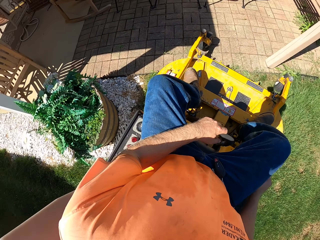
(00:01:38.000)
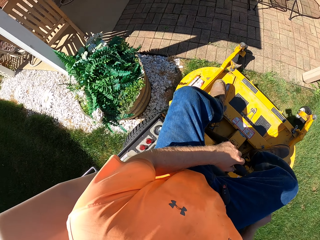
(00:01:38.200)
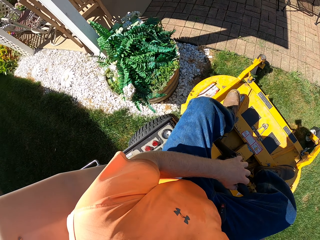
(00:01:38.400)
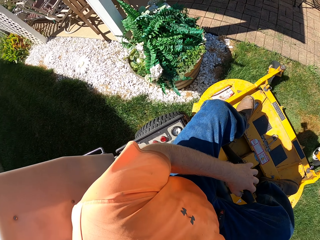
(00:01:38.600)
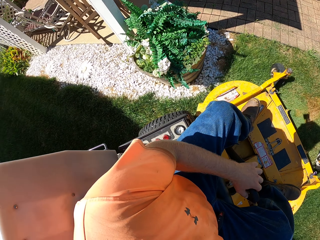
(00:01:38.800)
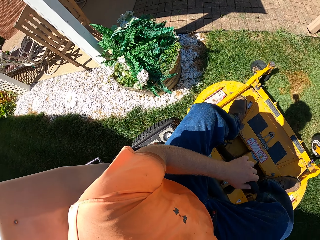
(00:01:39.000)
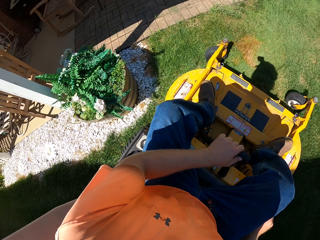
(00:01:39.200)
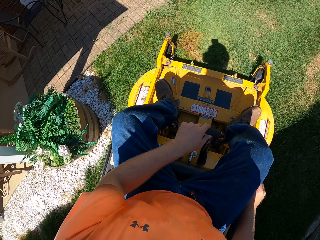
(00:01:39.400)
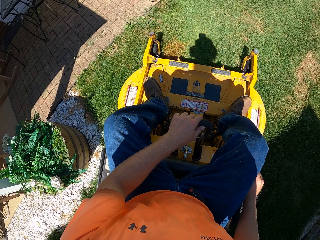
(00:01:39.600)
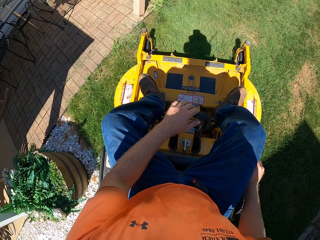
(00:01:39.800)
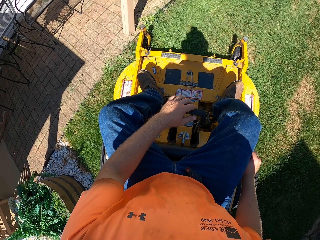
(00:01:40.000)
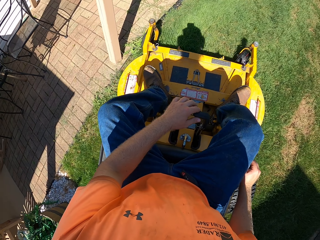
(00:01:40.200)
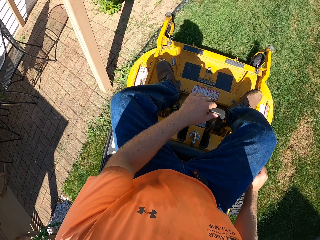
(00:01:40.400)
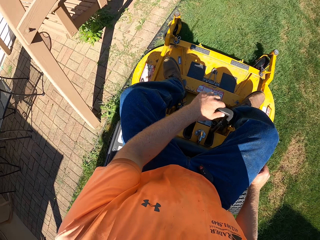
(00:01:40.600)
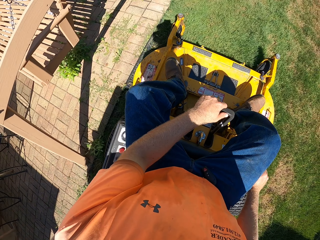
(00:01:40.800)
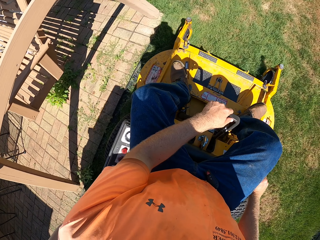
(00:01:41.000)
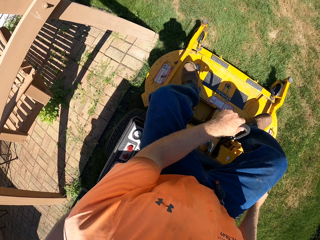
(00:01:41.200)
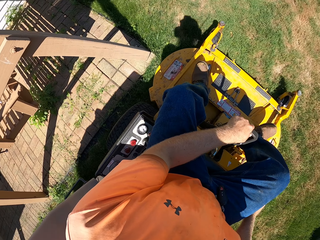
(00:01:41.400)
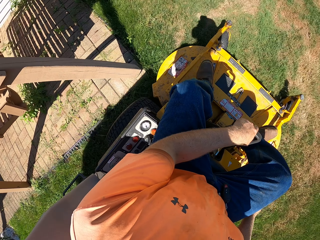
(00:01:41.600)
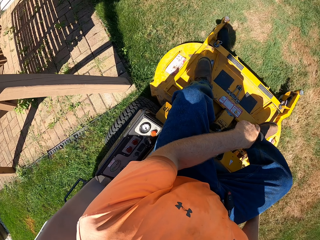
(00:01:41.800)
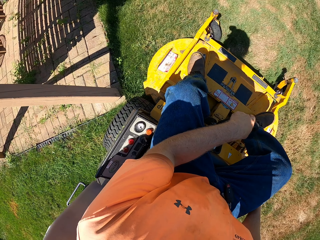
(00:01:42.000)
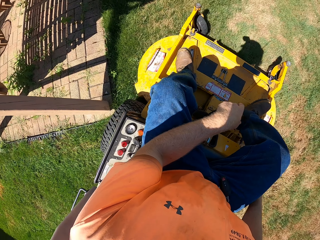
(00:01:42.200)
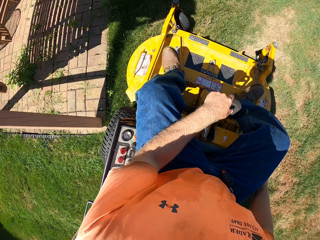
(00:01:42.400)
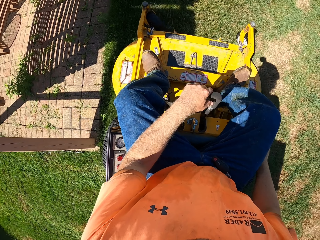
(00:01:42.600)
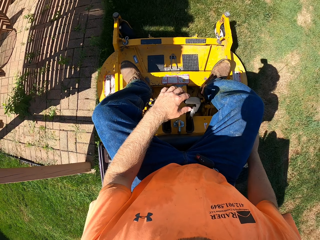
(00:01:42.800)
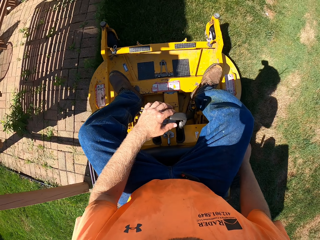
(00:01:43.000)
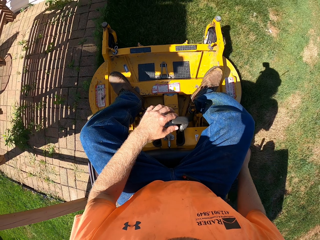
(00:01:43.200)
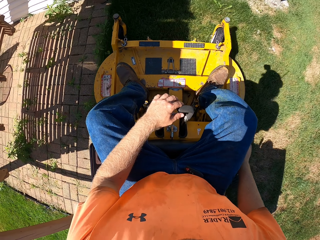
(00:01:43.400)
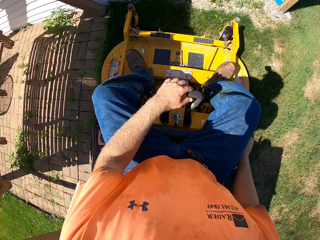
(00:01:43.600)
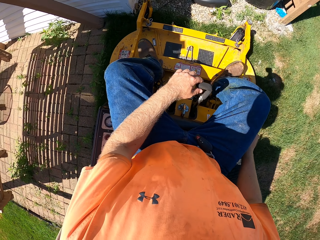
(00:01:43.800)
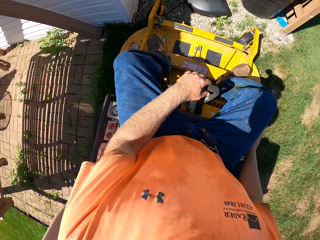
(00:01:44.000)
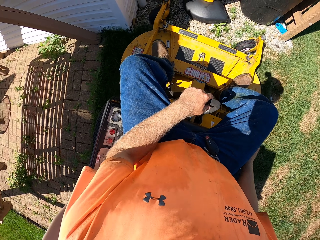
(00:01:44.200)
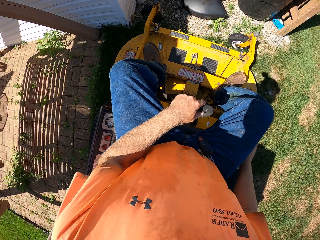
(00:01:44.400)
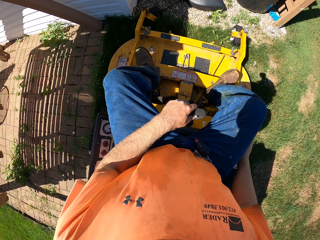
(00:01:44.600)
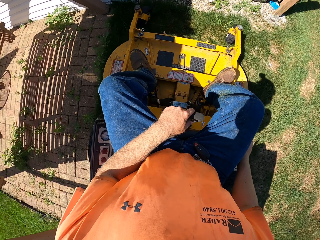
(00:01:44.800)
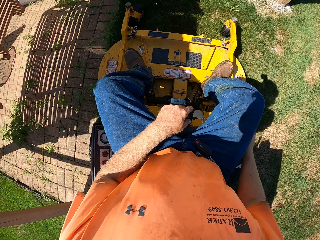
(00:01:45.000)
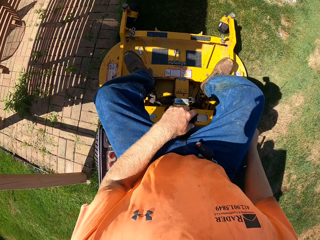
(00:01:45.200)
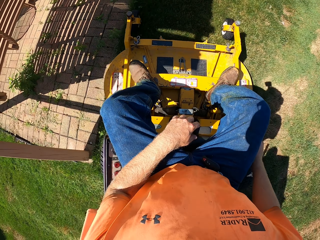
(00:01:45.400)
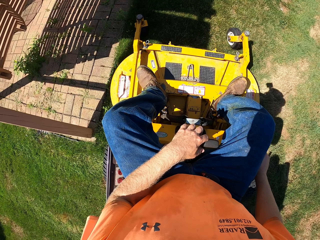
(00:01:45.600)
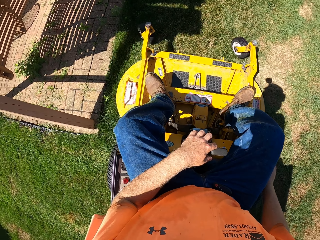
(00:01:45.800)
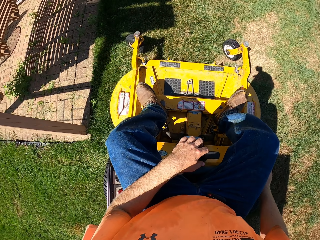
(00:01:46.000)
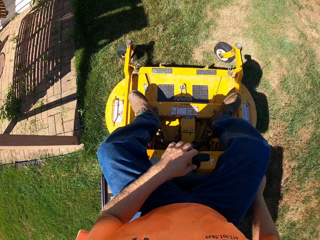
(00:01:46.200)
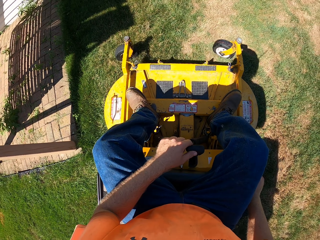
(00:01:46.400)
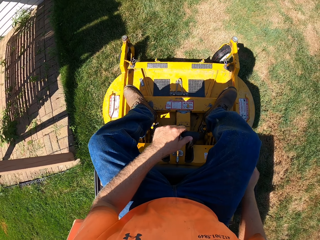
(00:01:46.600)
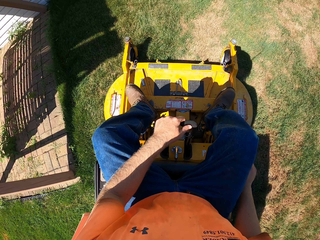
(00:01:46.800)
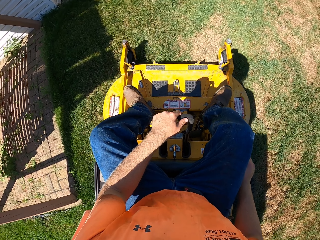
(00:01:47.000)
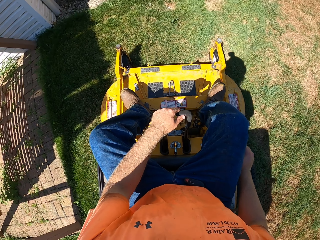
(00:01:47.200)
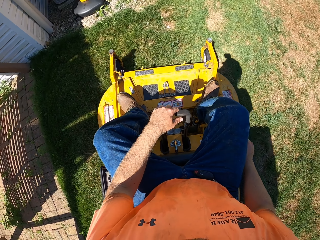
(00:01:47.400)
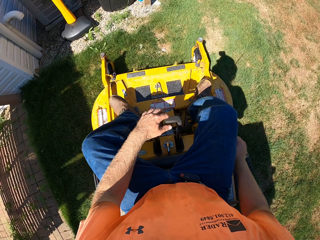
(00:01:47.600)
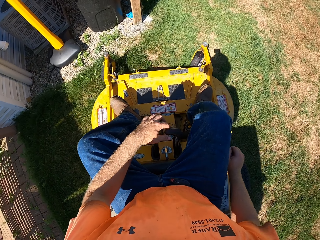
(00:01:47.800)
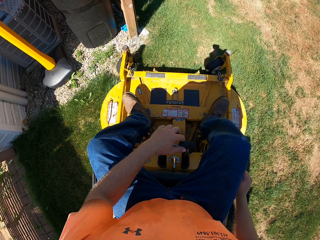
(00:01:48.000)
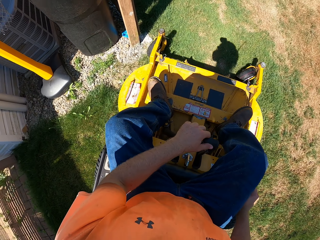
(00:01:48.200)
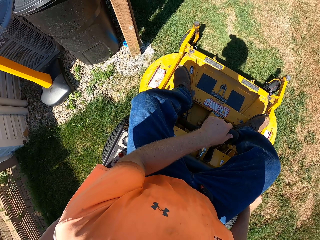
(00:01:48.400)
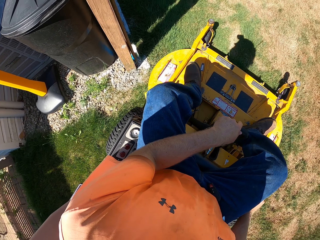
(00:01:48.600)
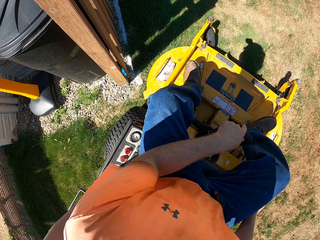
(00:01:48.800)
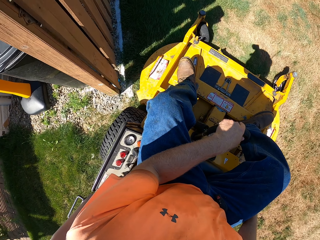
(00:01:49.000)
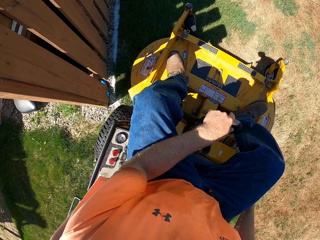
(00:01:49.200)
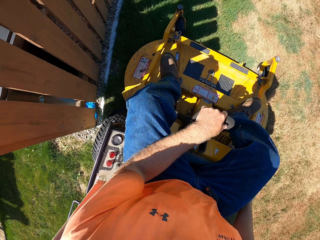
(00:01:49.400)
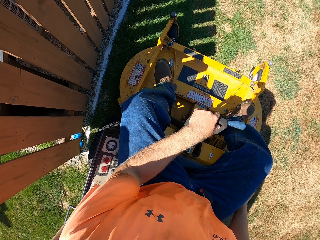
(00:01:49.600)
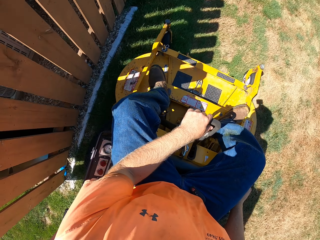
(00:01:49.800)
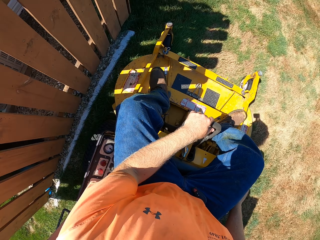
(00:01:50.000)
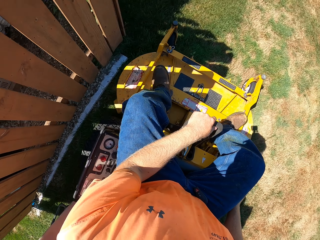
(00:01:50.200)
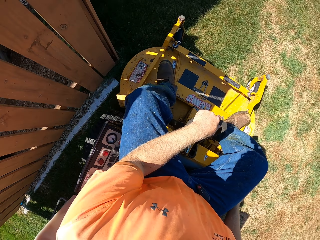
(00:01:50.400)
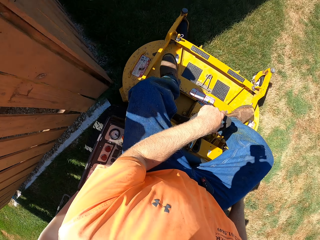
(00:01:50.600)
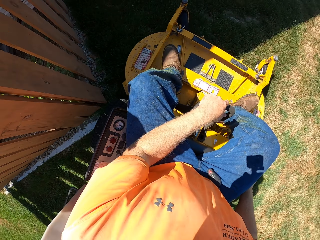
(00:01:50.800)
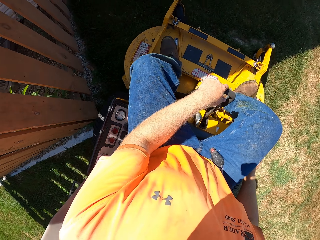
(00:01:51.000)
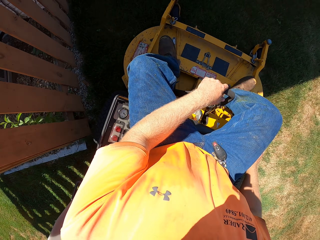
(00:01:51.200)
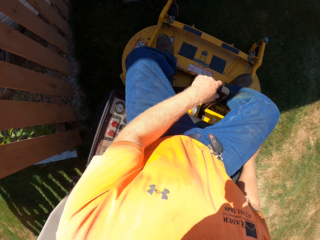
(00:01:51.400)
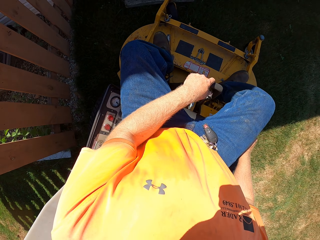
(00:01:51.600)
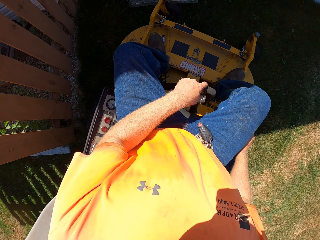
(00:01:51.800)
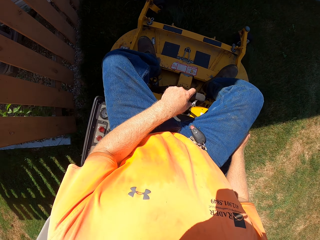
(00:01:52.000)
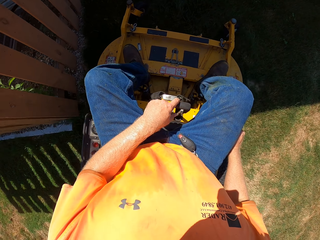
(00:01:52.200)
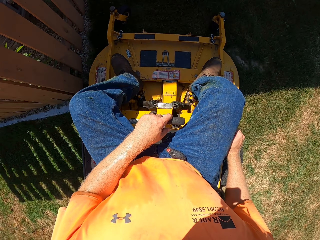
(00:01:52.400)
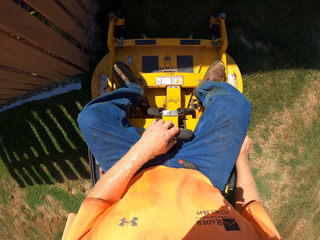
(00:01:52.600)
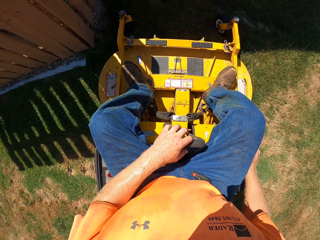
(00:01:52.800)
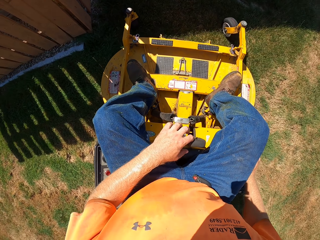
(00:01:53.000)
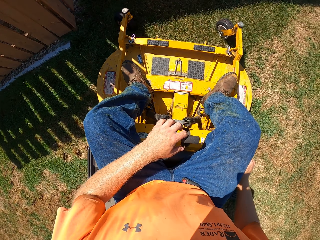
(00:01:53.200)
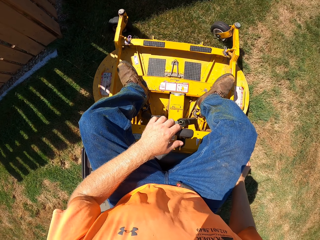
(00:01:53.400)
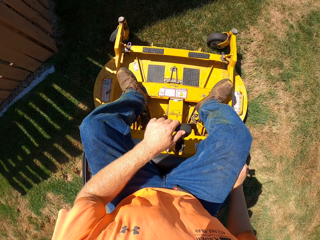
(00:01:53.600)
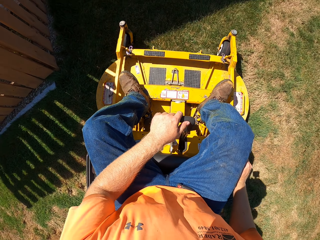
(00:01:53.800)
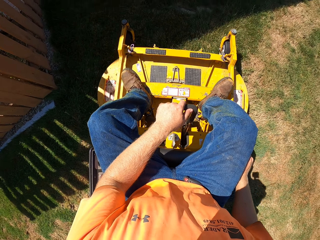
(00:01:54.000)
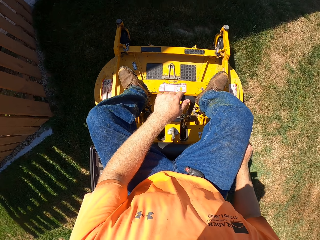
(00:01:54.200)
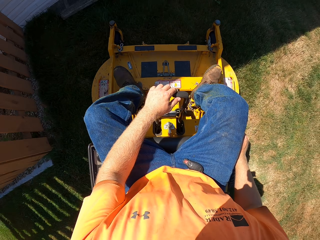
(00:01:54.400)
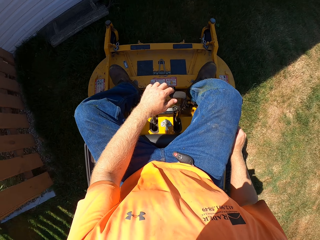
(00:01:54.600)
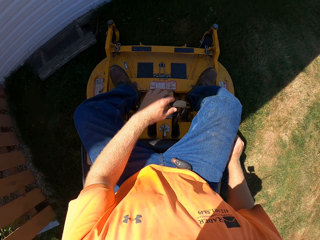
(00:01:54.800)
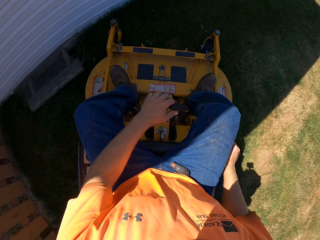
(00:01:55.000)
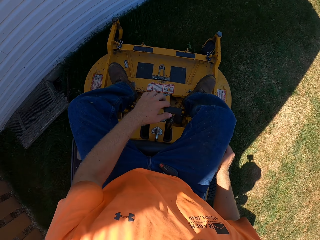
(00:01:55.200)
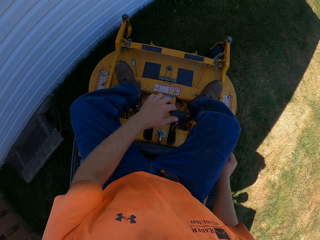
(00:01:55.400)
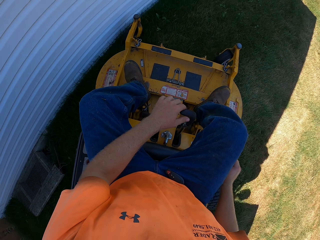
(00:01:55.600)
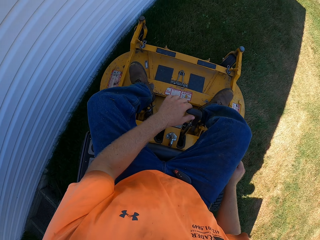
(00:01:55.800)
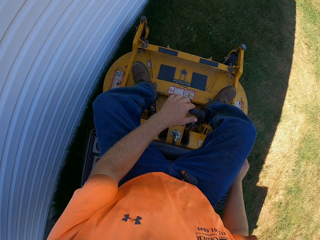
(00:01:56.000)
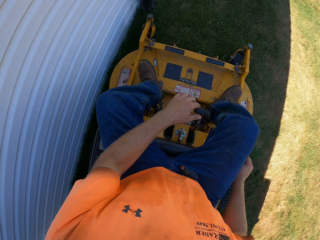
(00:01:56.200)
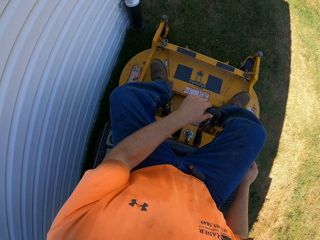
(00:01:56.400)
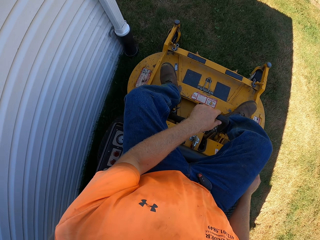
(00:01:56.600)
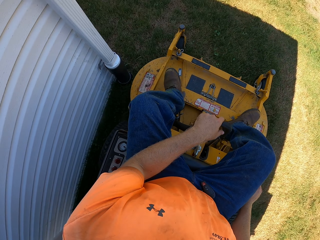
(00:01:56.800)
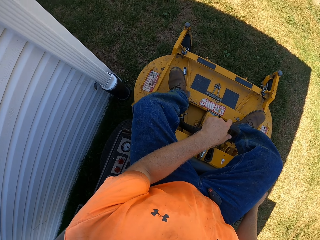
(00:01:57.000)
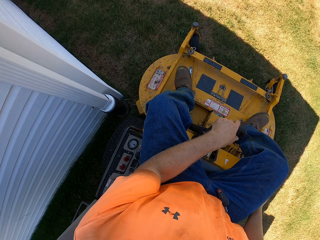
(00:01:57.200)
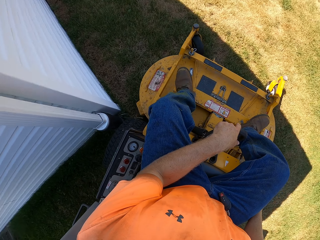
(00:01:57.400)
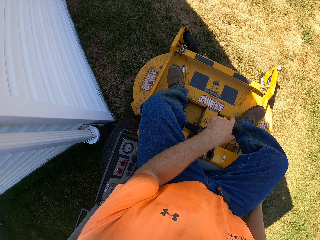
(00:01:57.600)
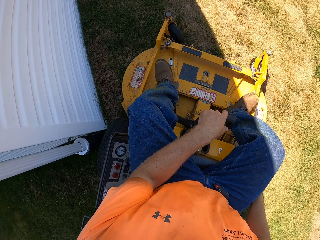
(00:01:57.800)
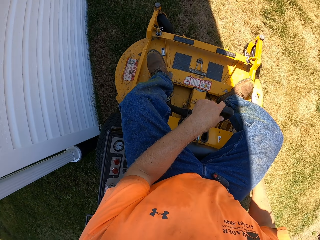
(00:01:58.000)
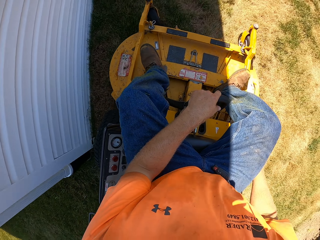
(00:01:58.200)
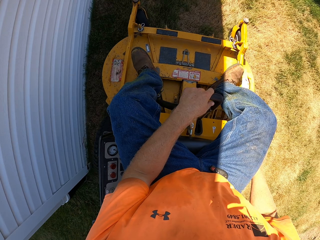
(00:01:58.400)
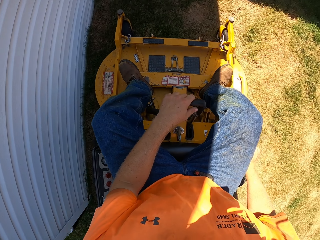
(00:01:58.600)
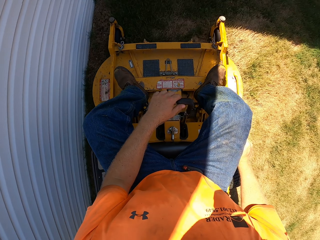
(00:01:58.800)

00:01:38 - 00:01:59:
The camera wearer reverses the truck. They drive the truck. They reverse the truck. They drive the truck. They reverse the truck. They drive the truck.
